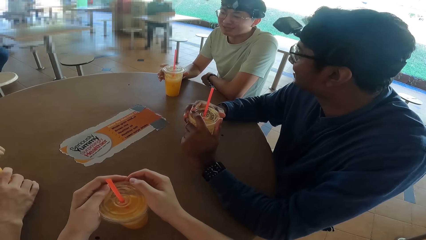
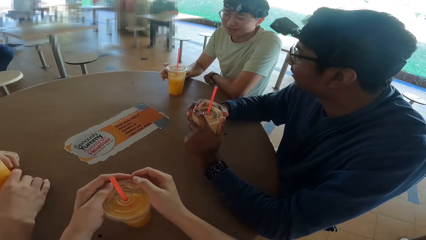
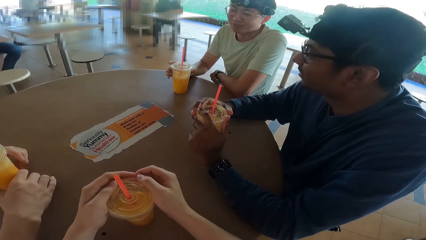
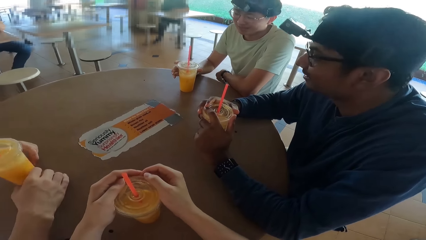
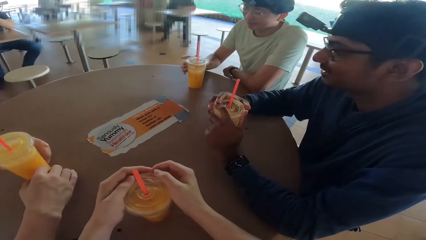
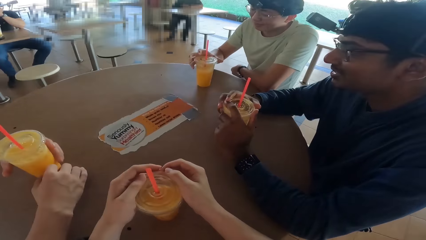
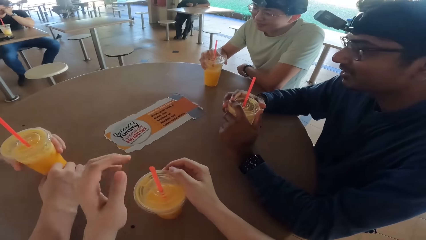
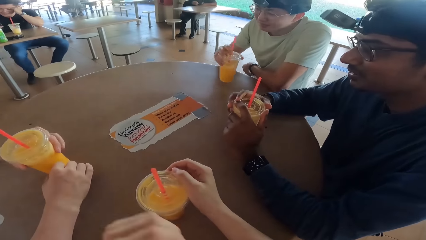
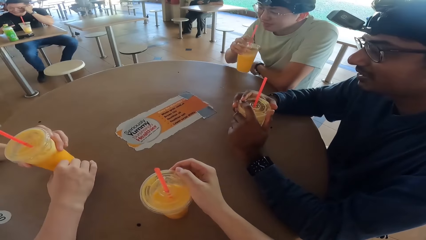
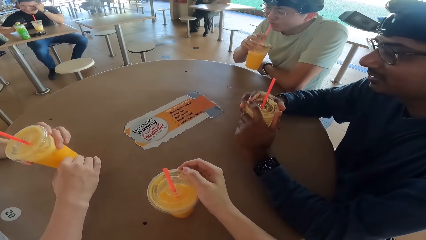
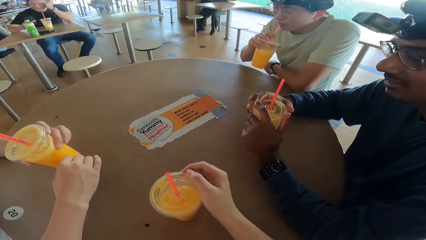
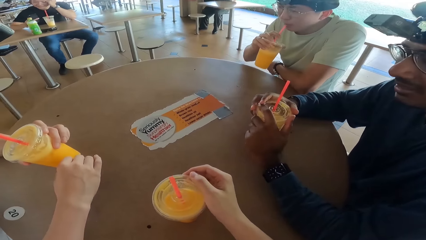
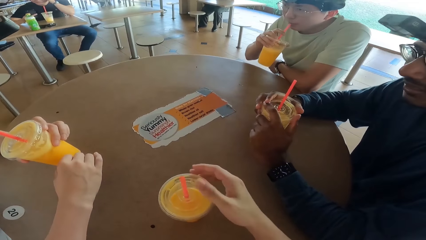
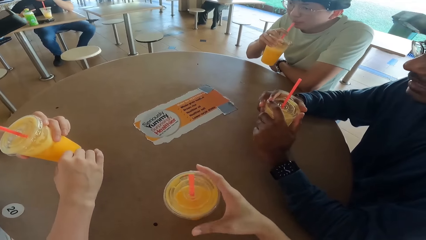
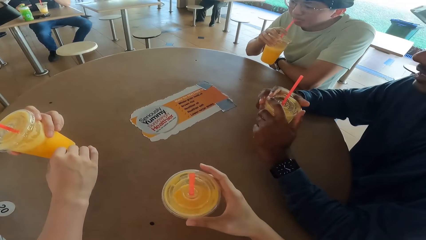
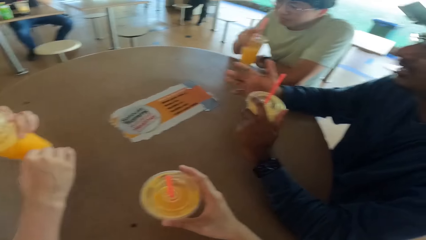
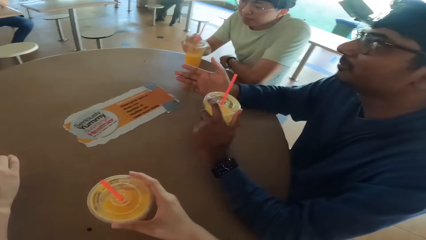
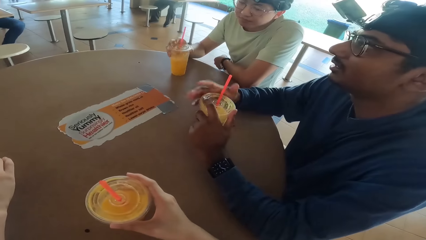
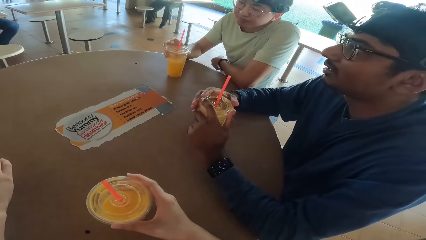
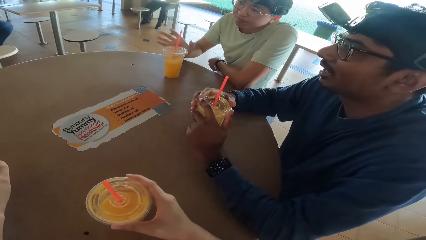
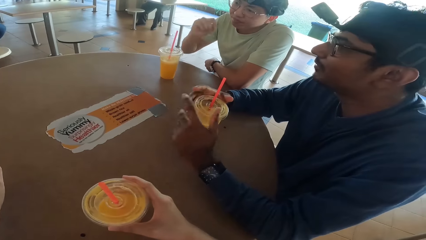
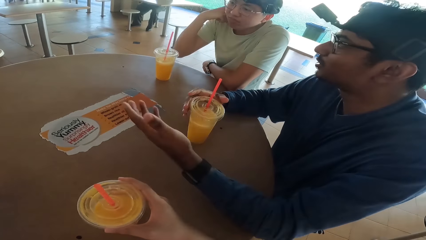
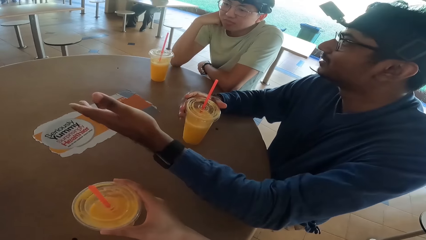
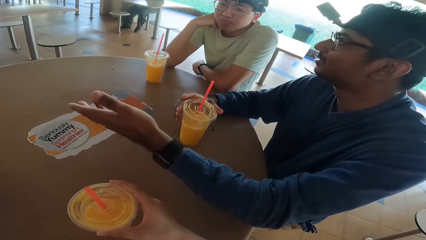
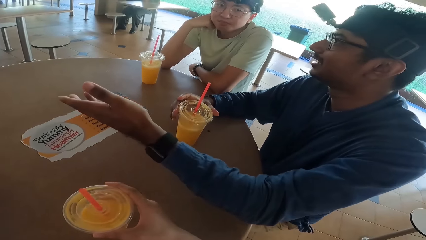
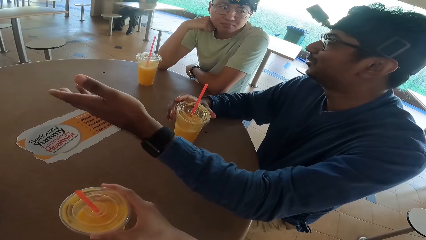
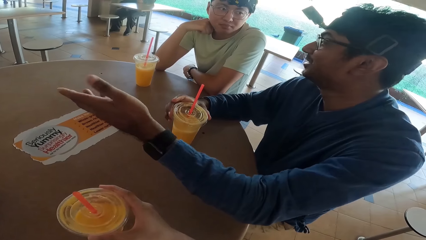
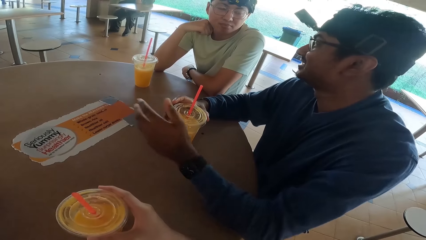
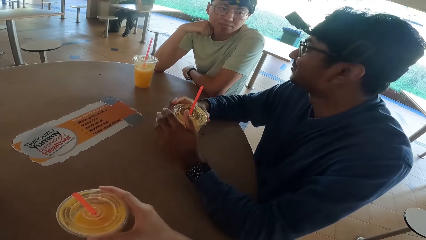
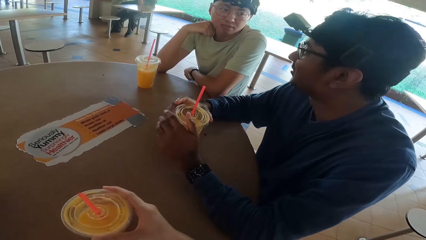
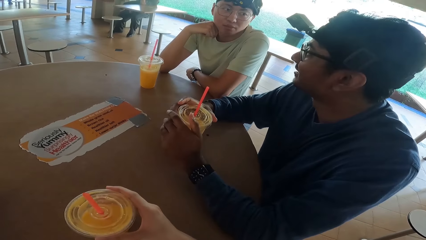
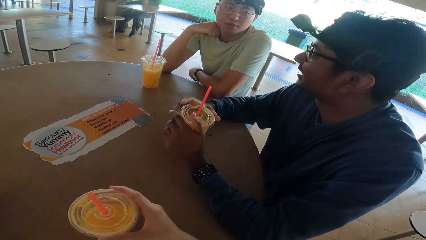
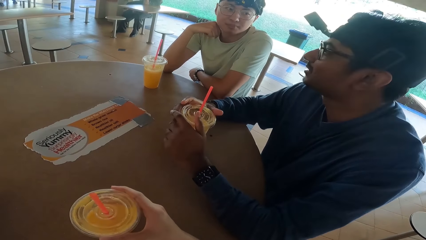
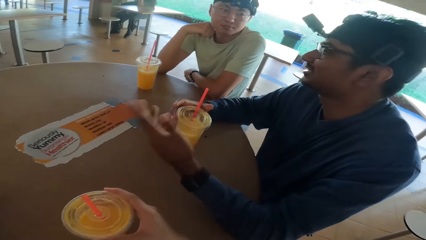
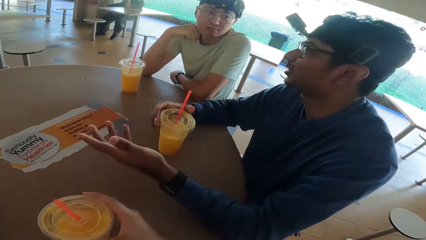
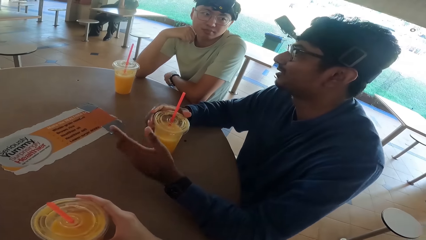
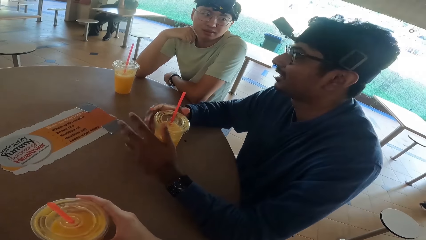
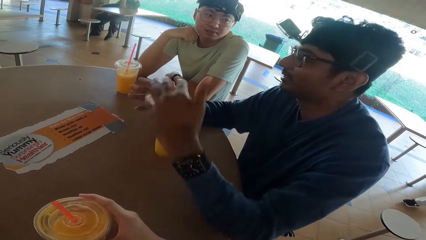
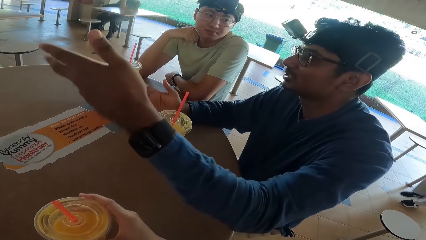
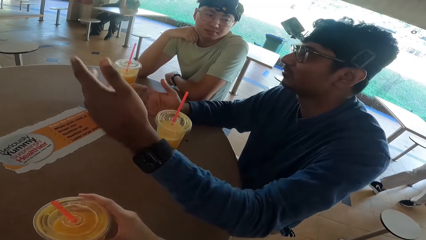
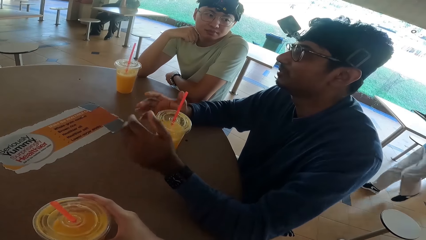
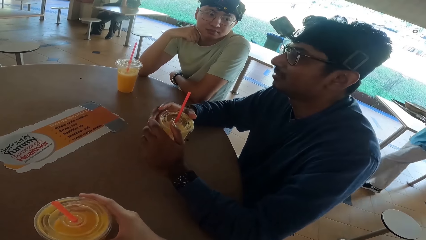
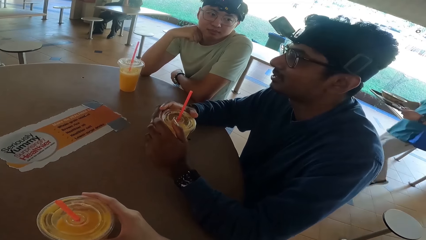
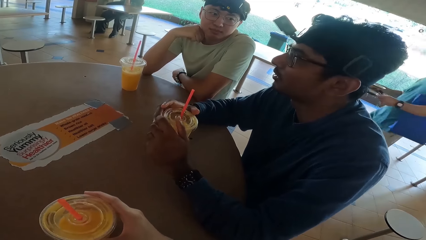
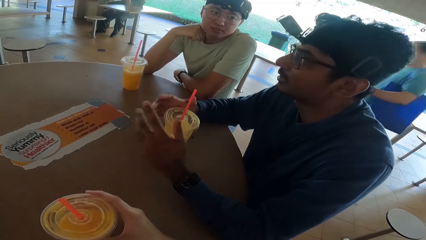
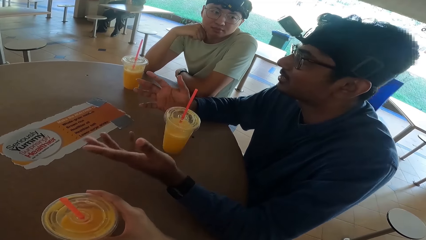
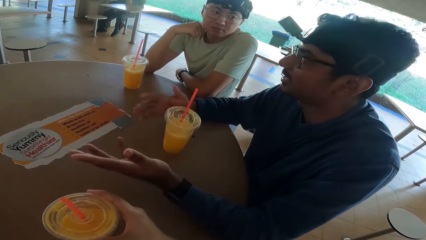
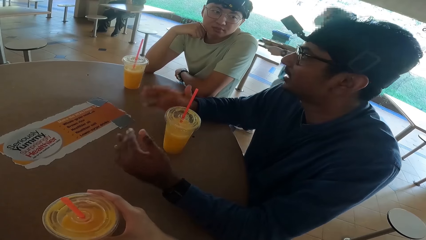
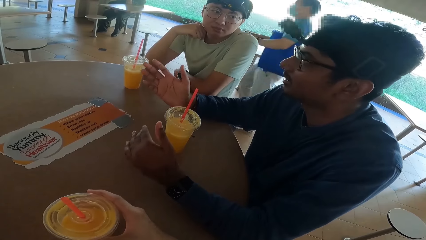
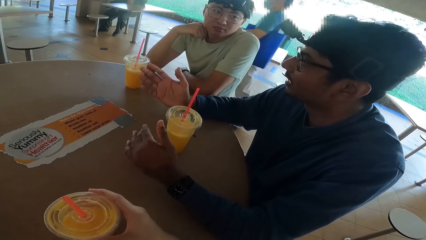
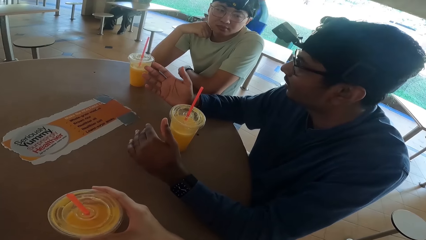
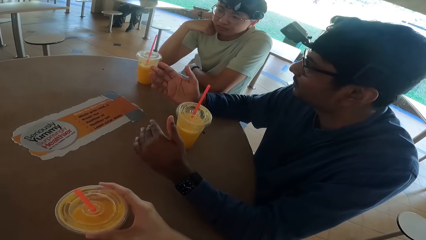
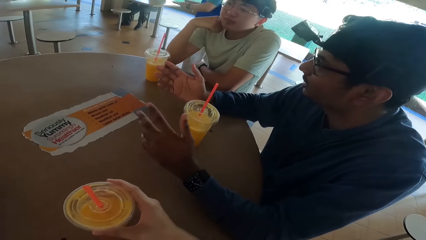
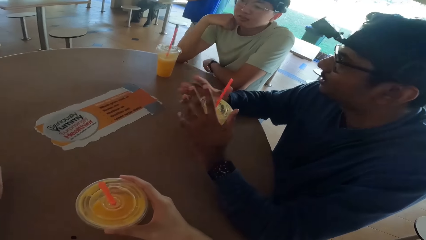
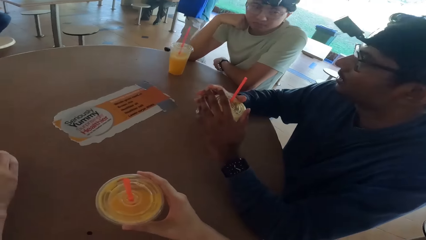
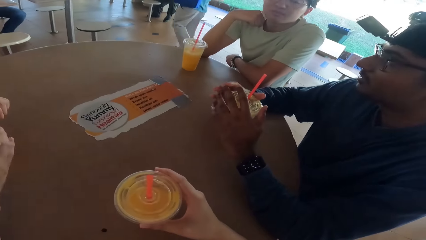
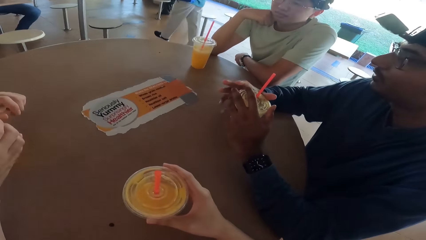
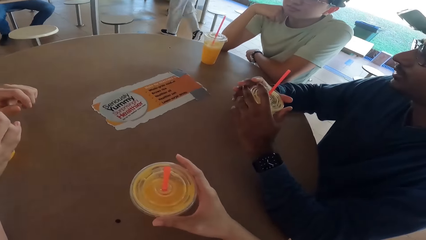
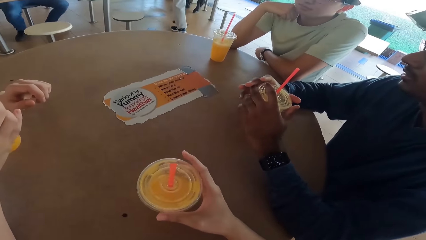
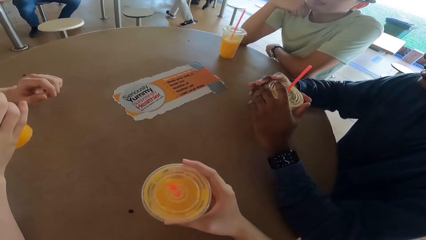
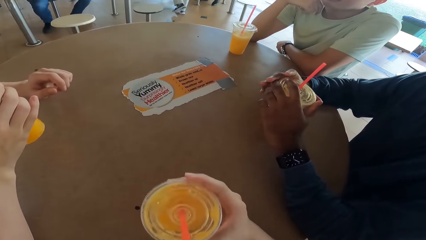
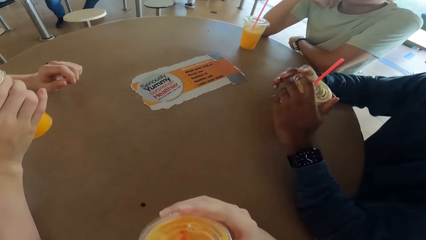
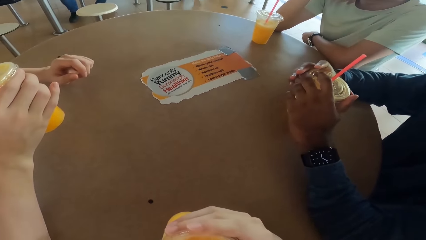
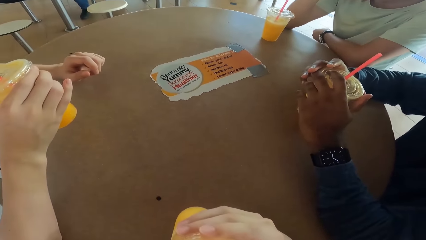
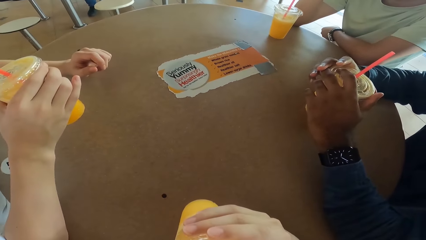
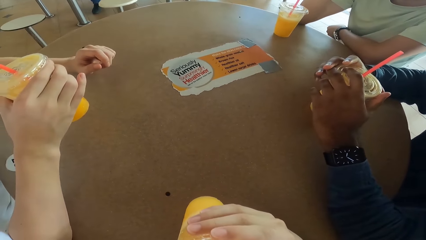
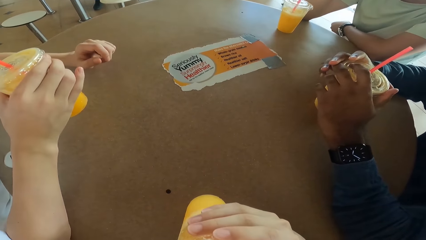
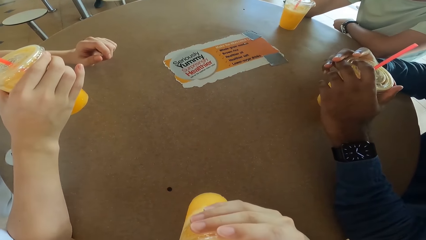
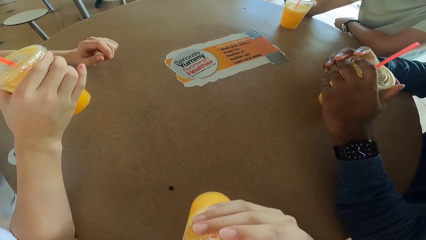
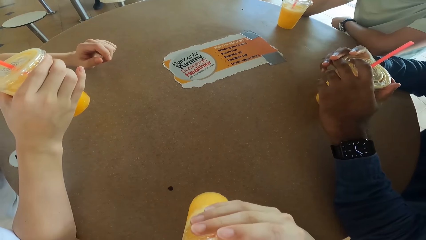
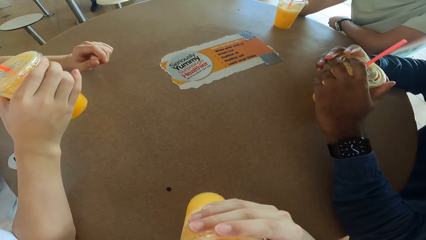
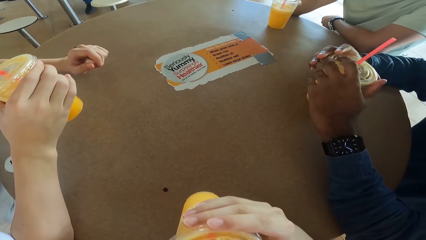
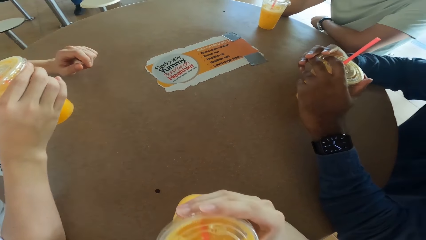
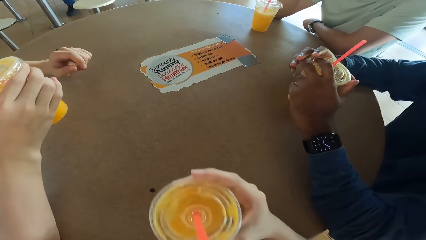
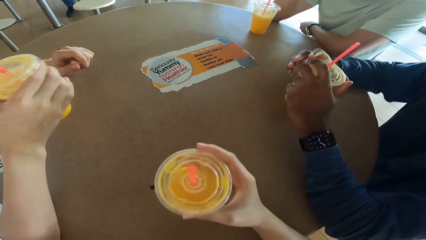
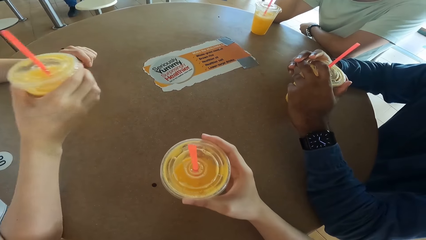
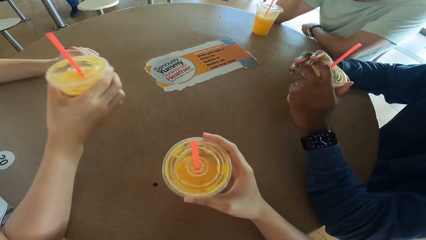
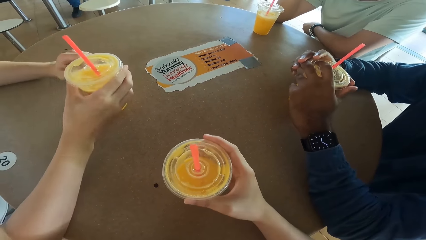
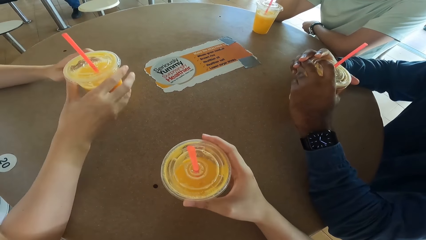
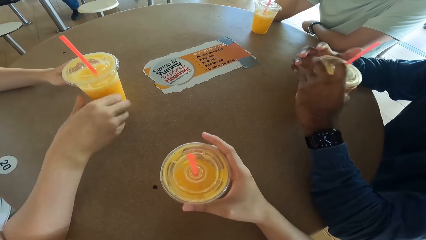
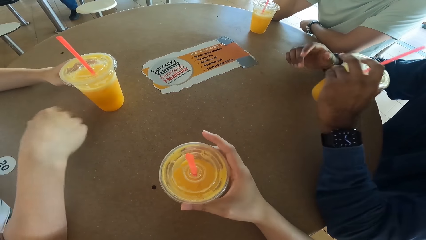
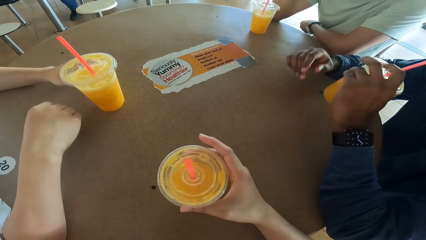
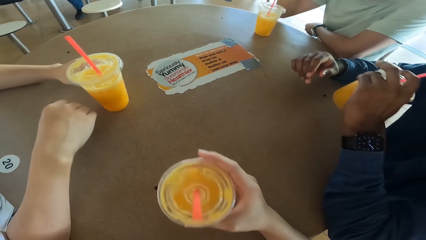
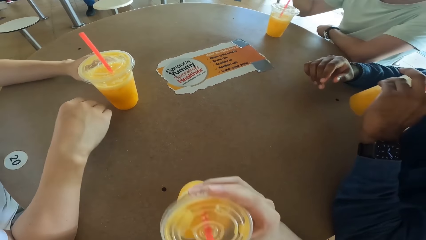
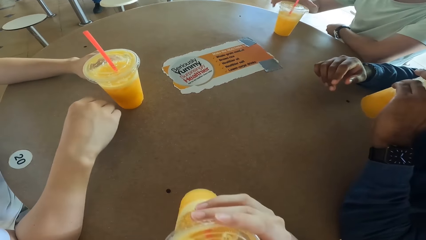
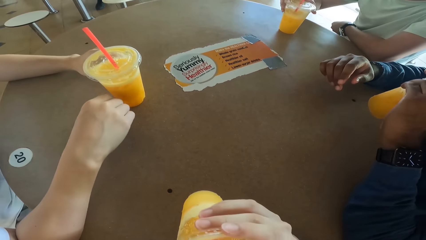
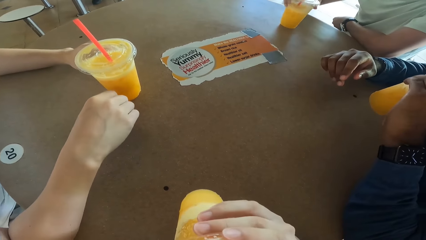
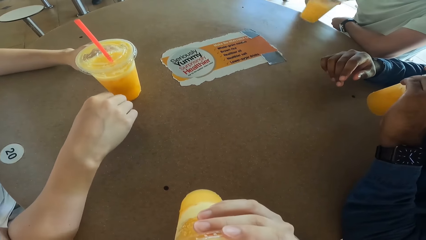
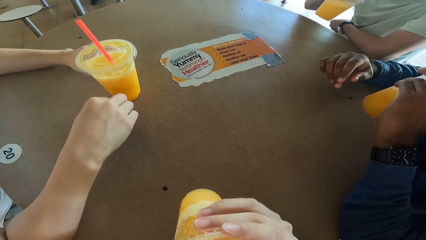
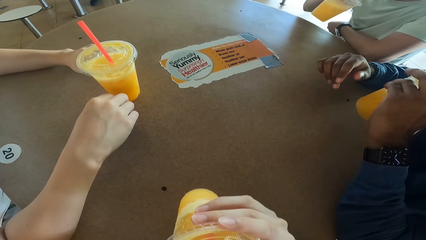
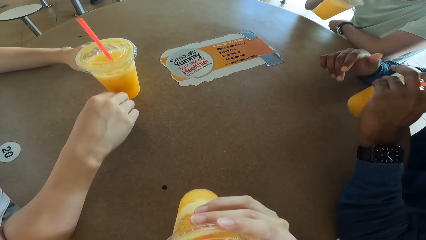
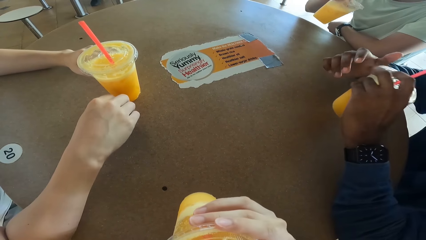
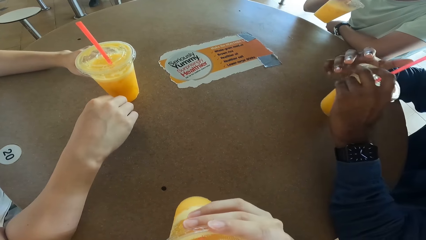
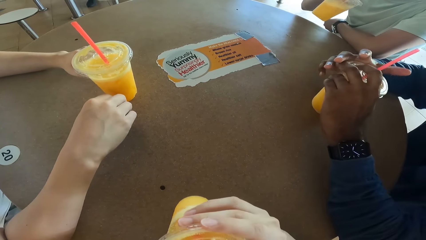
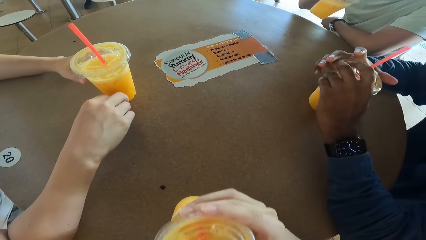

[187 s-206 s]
A person takes a drink. Another person takes a drink. The other person takes a drink. The camera wearer takes a drink and places down the drink. The other person places down the drink. A third person takes a drink. The camera wearer takes a drink. The first person takes a drink.
